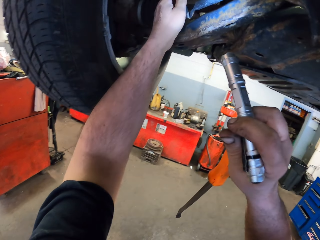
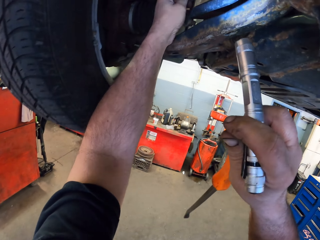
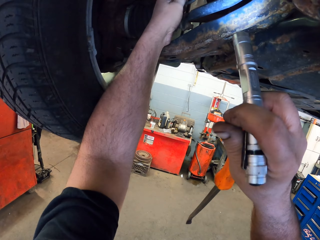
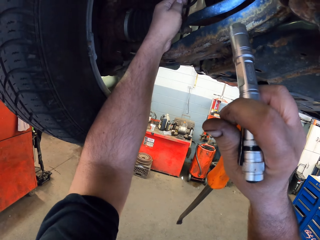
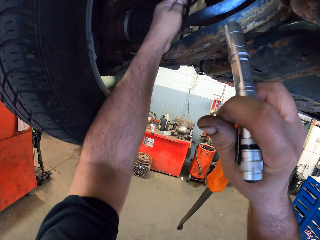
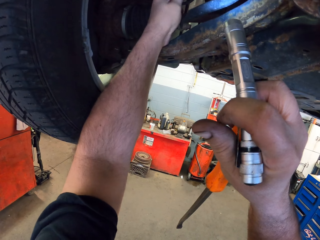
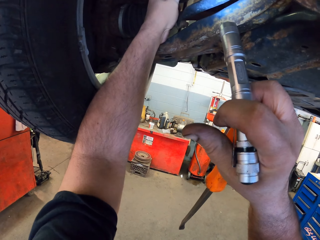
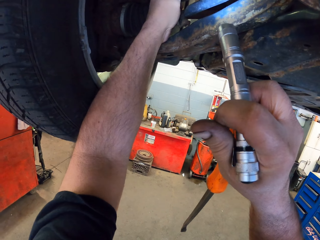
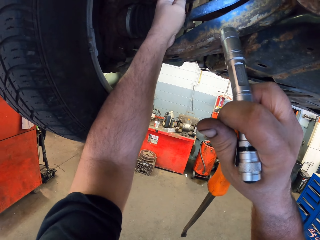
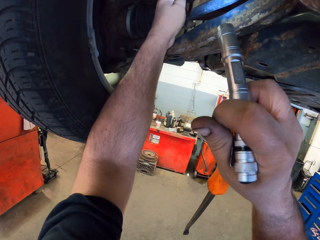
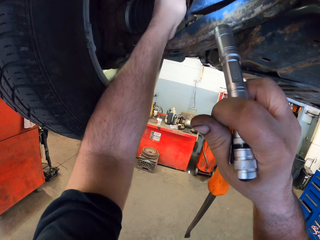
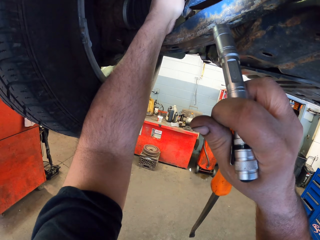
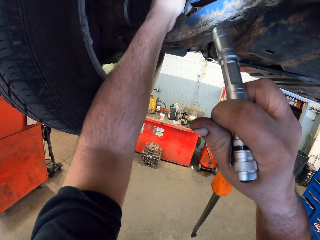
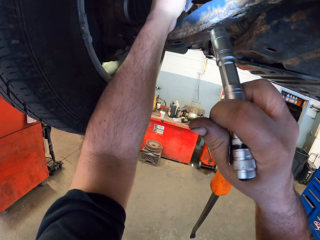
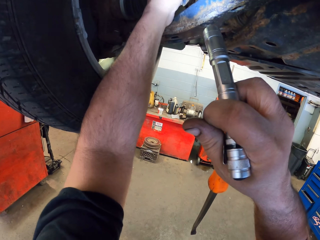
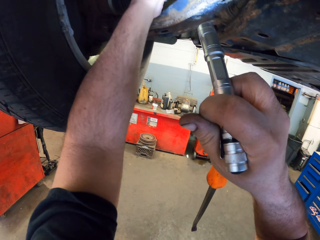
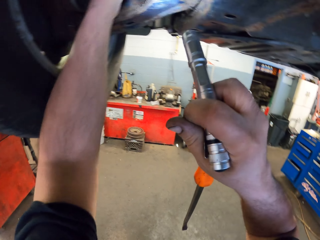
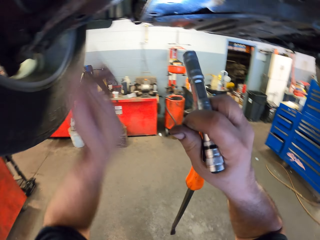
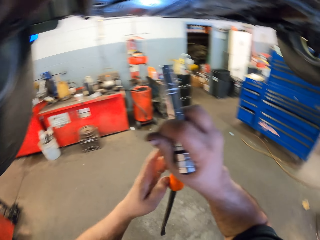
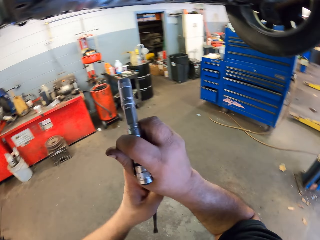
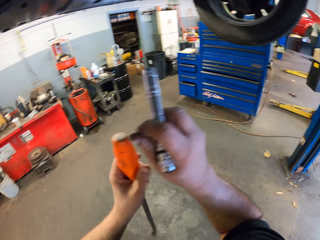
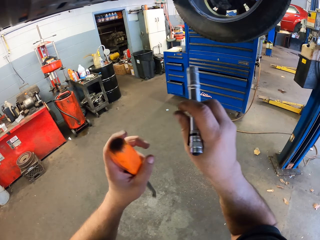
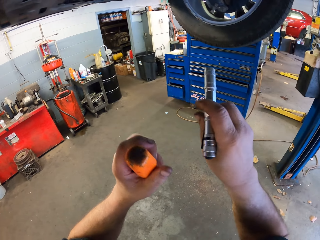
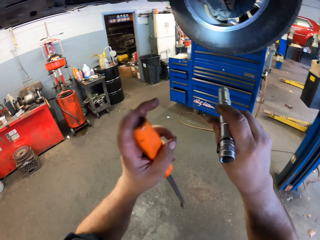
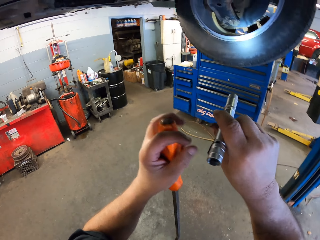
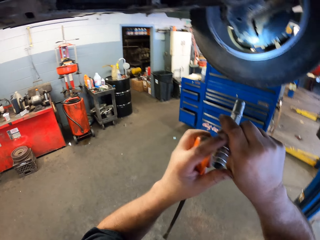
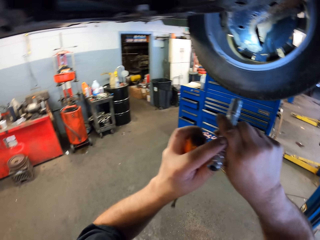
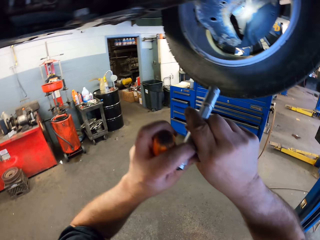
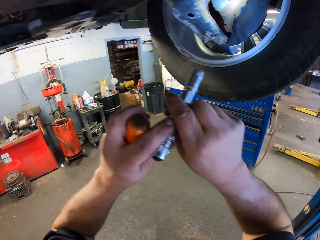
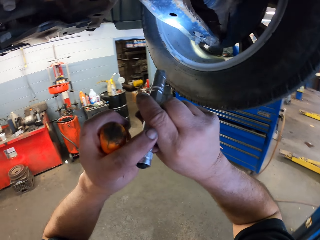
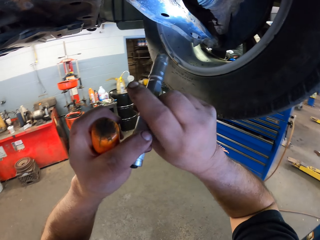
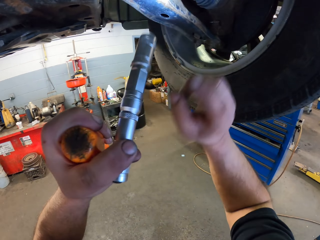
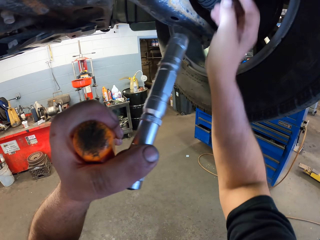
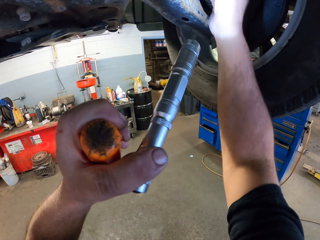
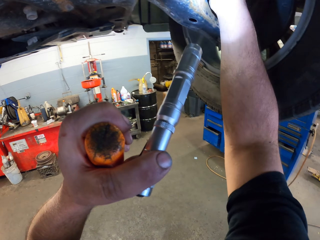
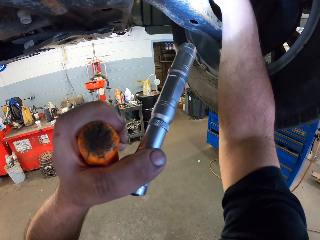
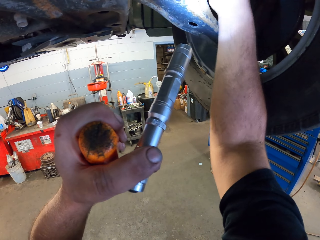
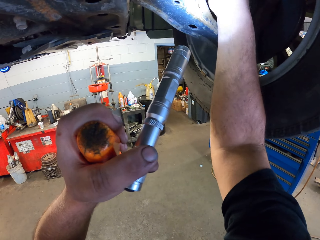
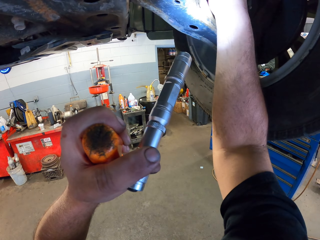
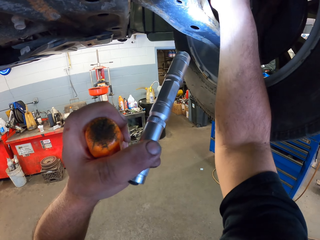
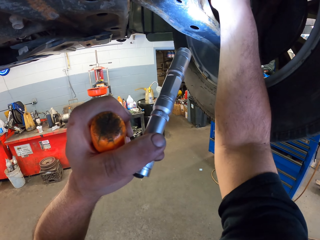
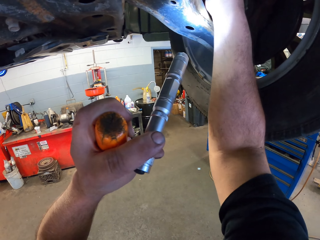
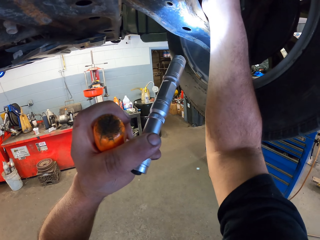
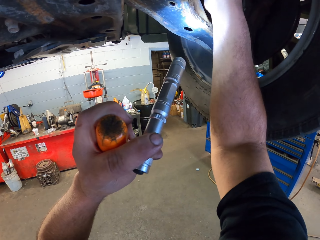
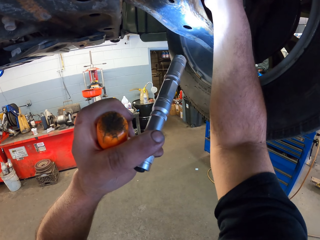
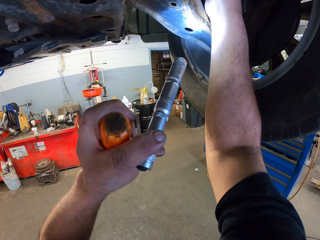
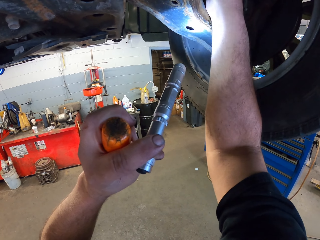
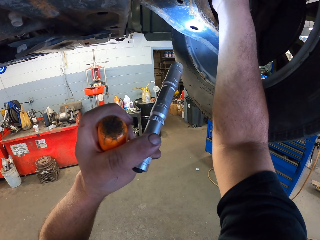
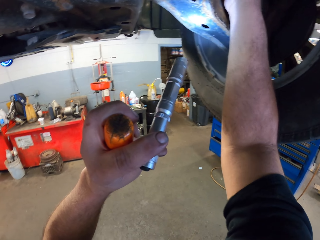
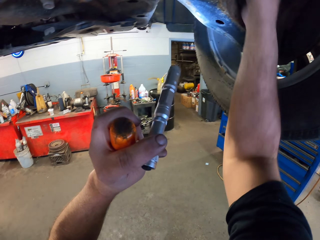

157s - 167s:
The camera wearer moves the torch to the right hand. They touch the wheel. They hold the screwdriver. They look at the tire. They touch something.

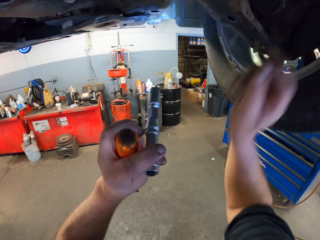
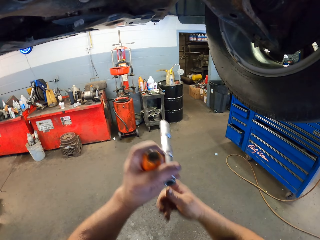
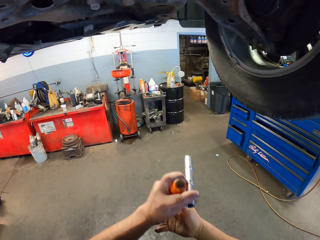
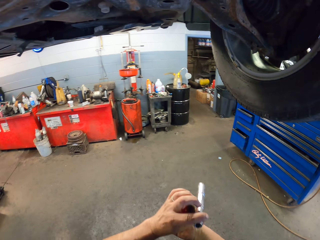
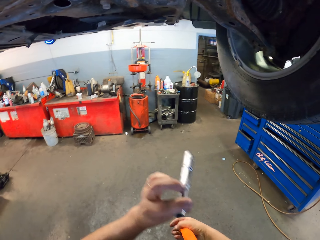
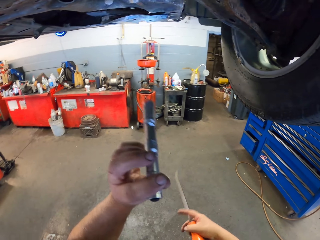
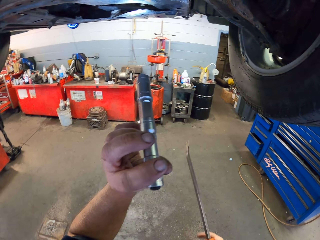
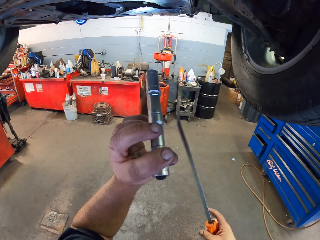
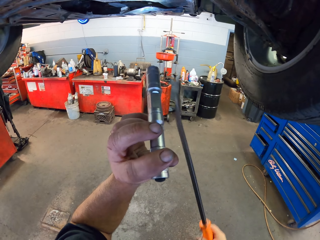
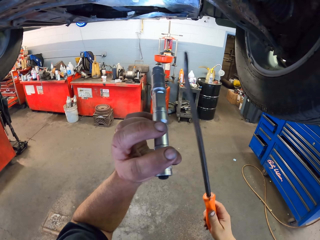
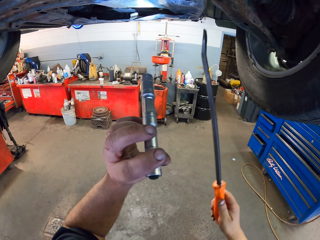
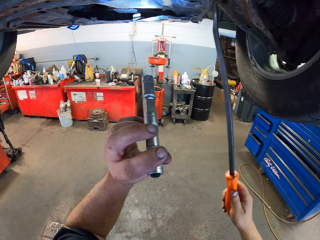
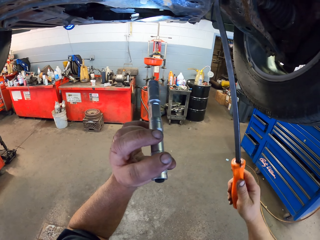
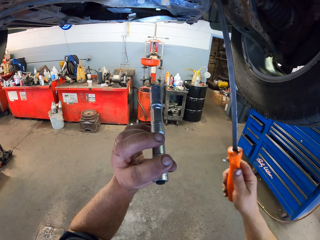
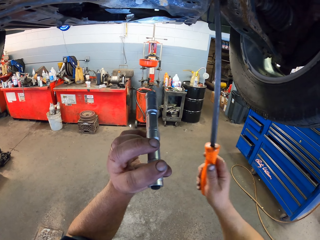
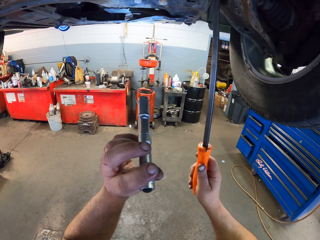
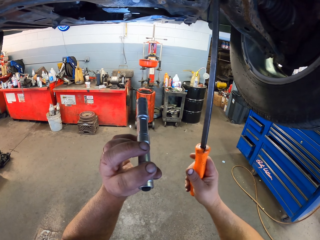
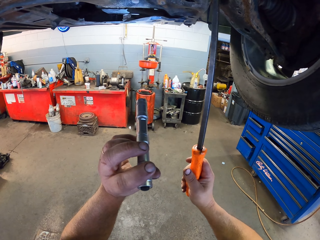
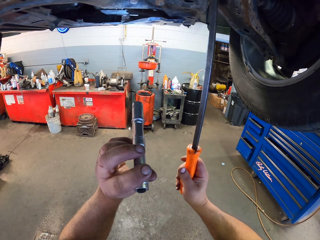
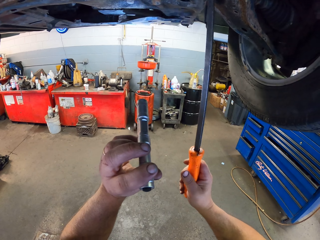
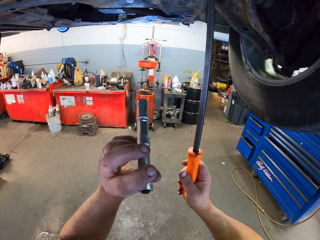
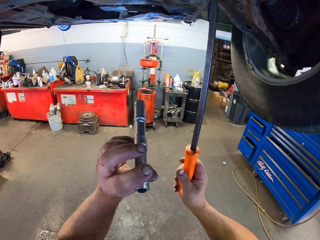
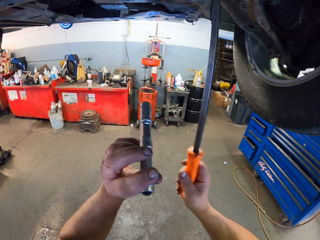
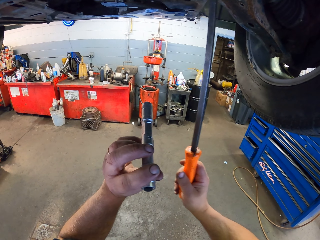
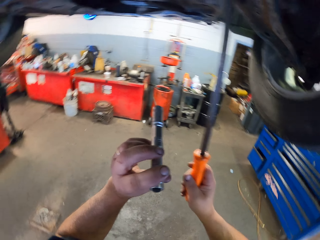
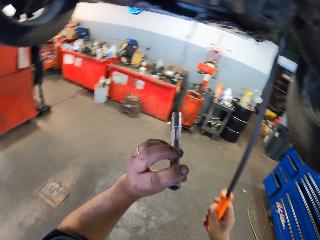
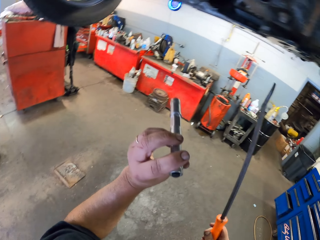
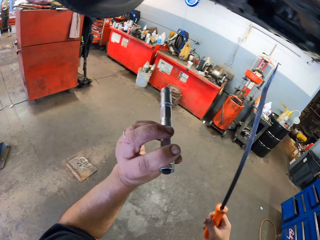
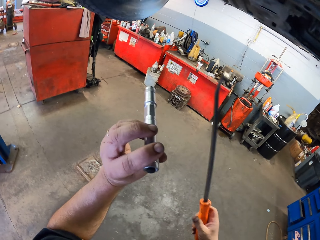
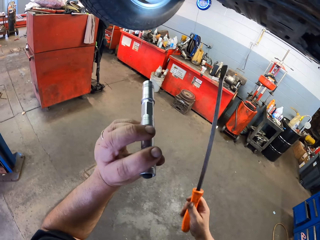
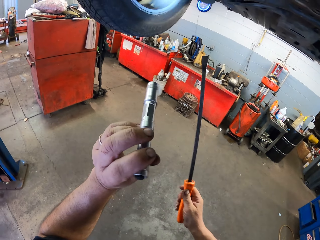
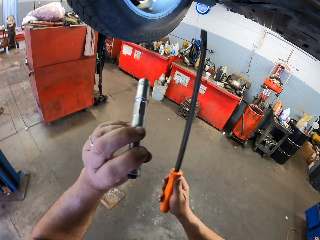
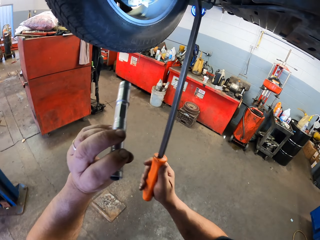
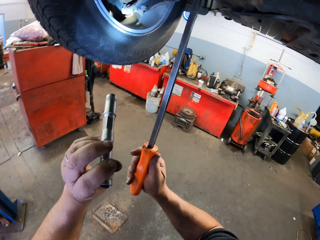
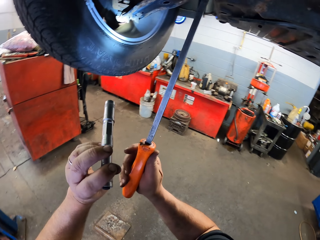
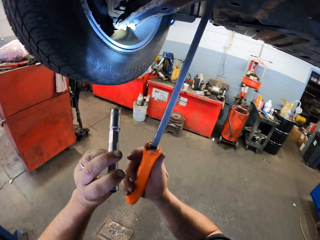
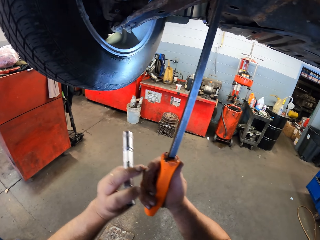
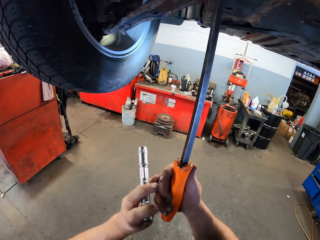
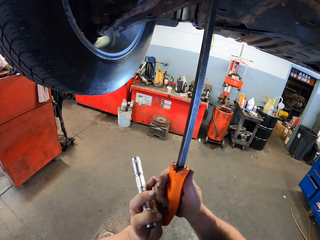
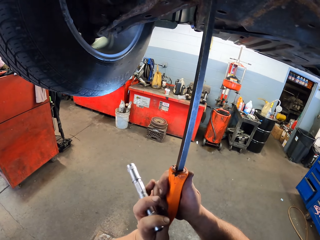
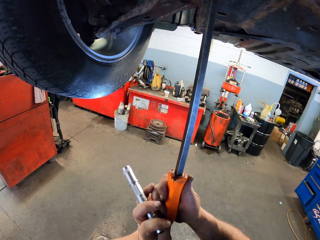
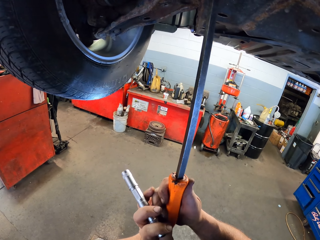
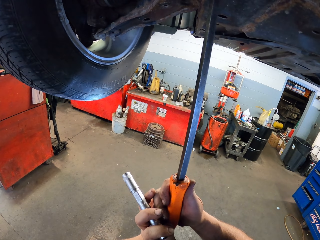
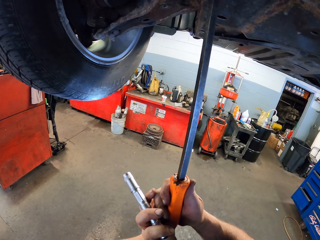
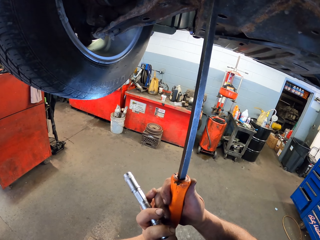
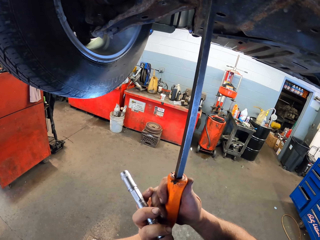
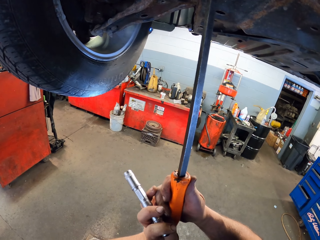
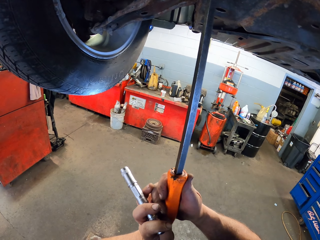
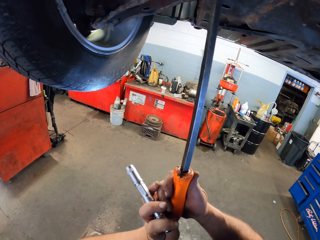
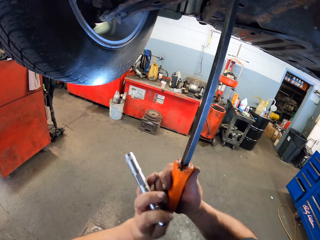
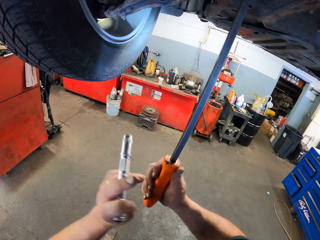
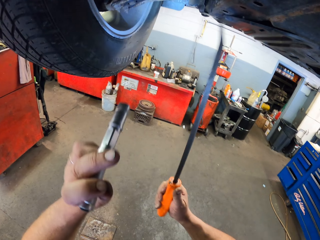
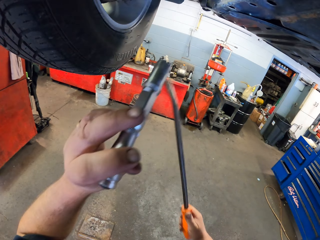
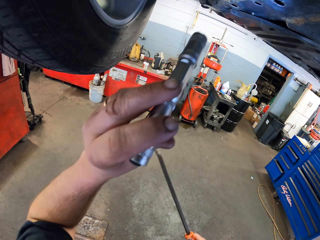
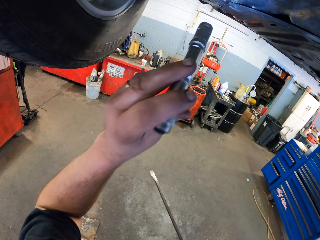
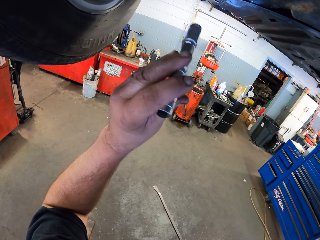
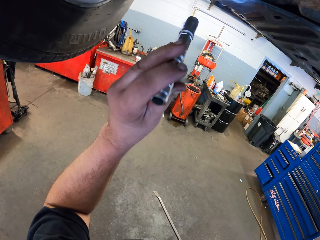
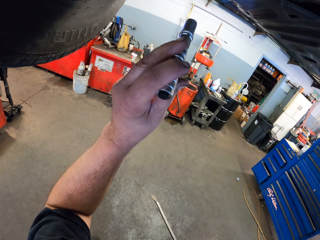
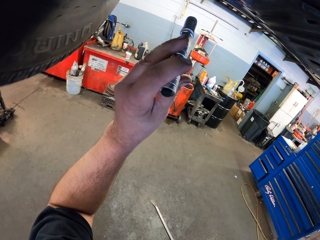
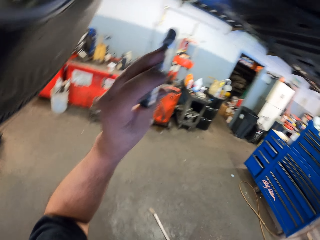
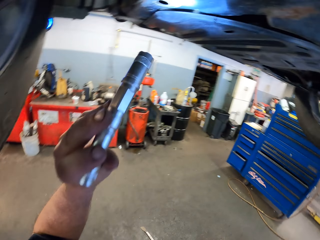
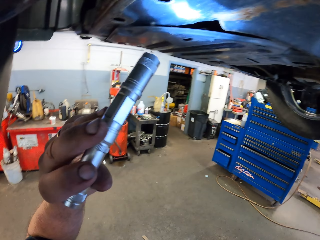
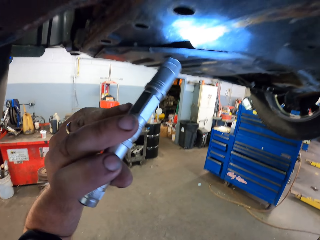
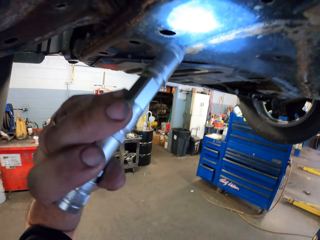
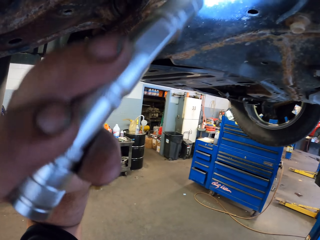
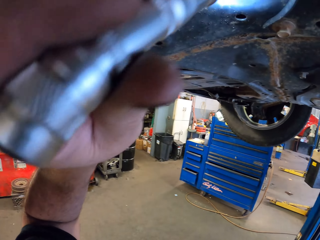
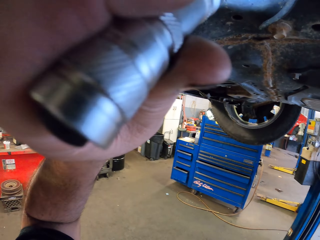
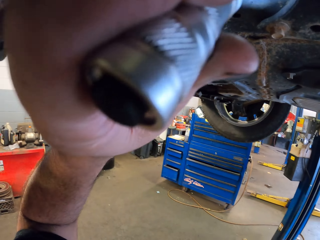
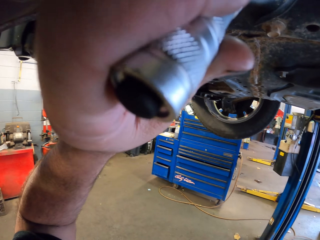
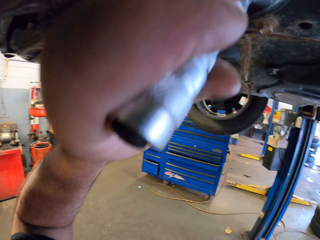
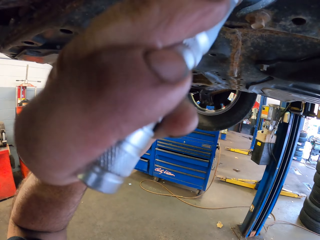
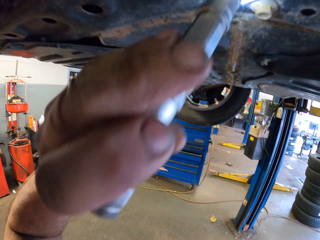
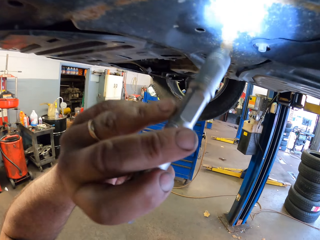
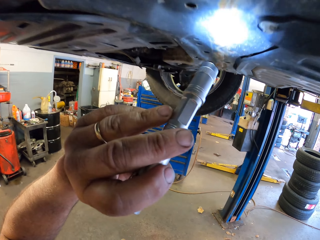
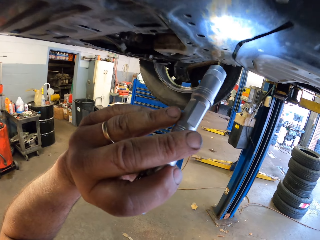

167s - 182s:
The camera wearer holds the torch. They hold the screwdriver. They fix the tire with the screwdriver. They loosen the wheel. They hold the screwdriver. They fix the tire with the screwdriver. They look at the wheel.
